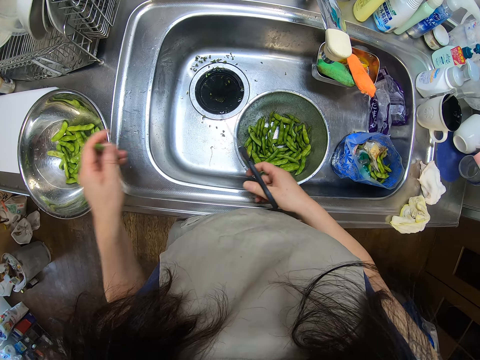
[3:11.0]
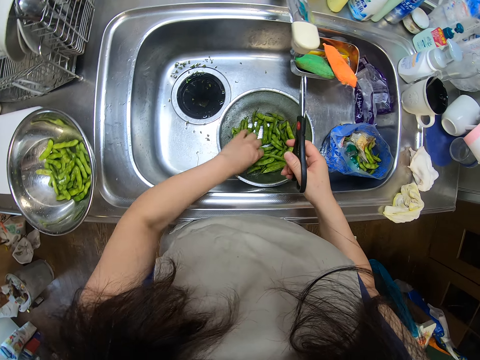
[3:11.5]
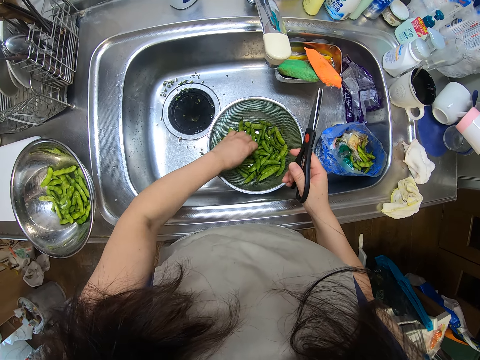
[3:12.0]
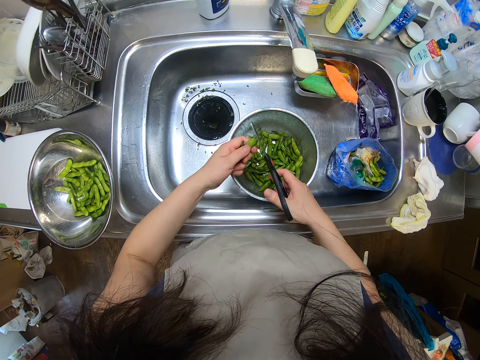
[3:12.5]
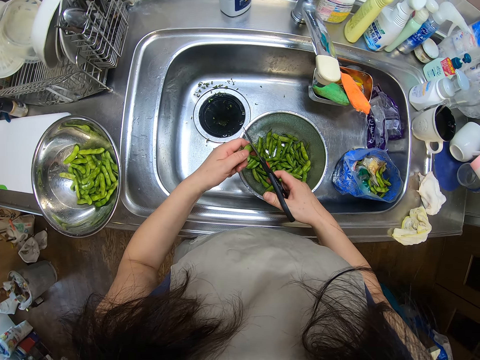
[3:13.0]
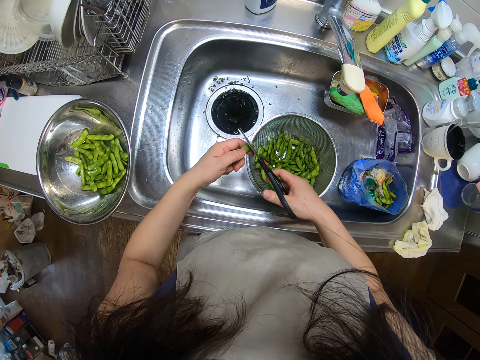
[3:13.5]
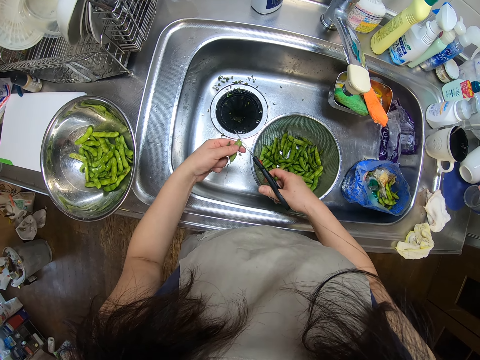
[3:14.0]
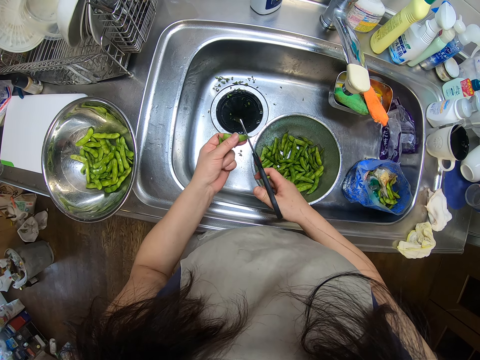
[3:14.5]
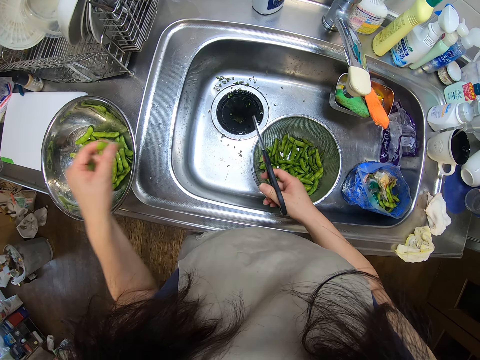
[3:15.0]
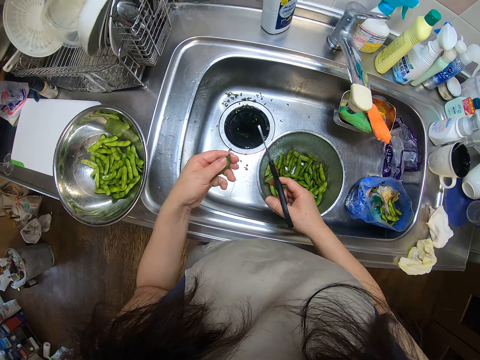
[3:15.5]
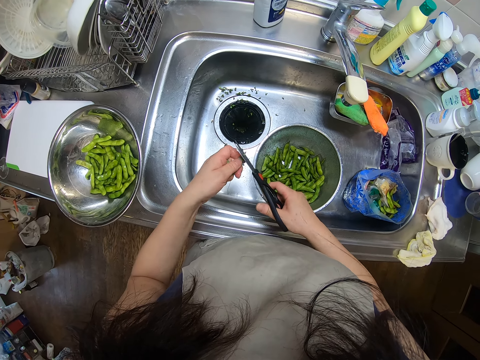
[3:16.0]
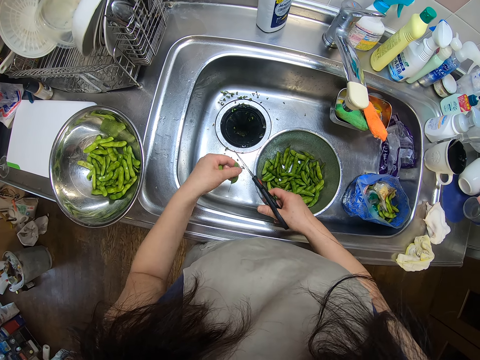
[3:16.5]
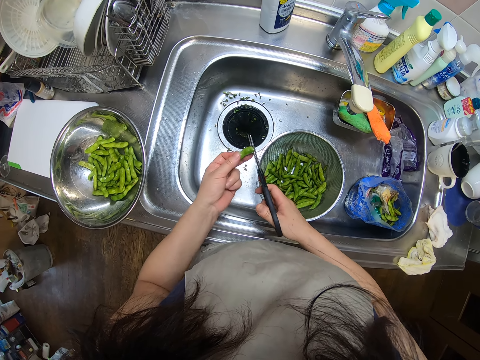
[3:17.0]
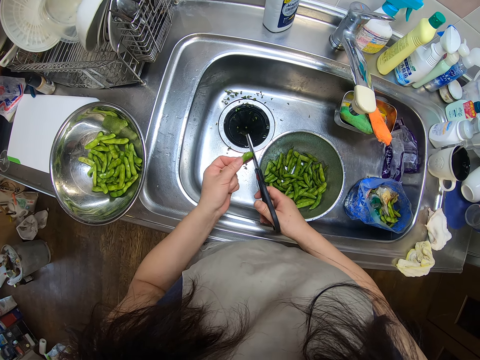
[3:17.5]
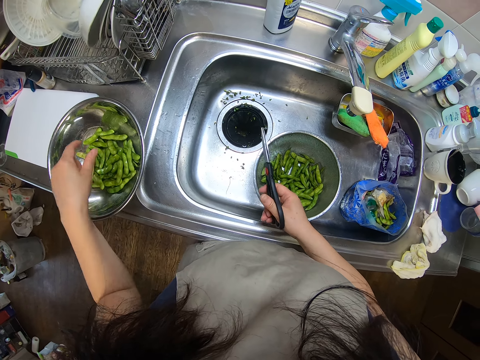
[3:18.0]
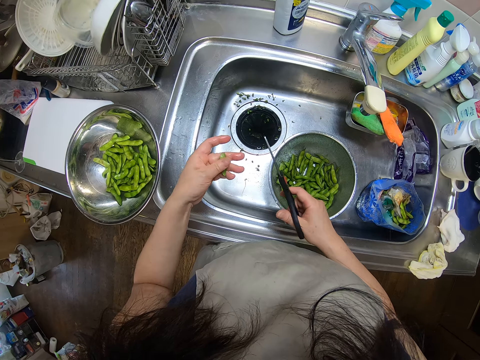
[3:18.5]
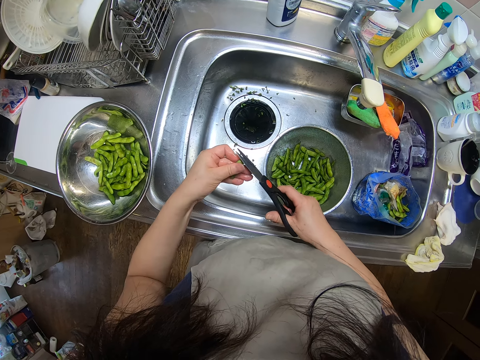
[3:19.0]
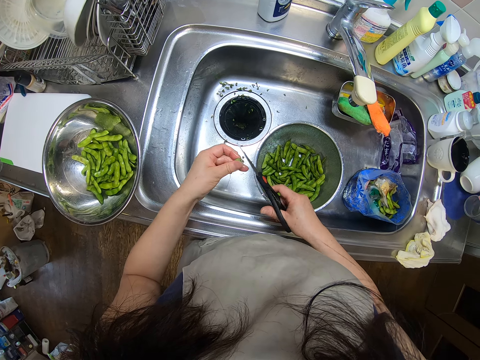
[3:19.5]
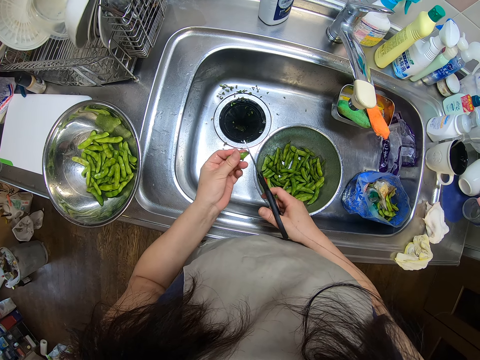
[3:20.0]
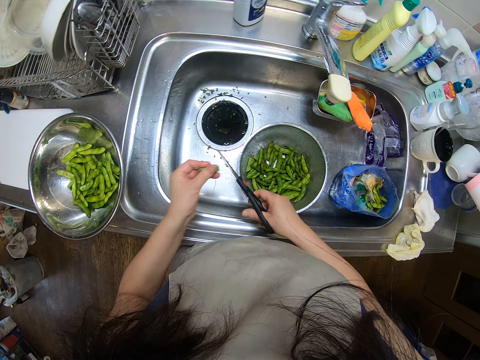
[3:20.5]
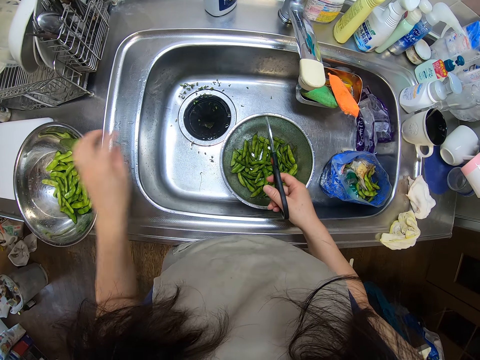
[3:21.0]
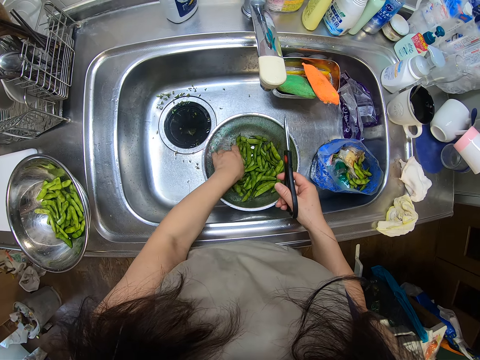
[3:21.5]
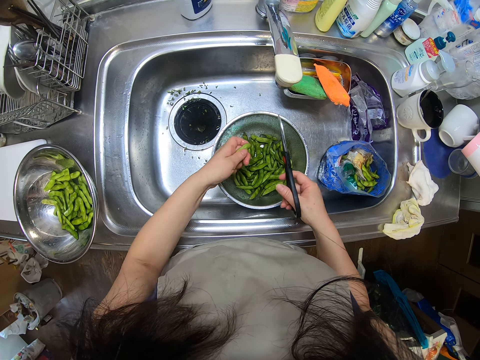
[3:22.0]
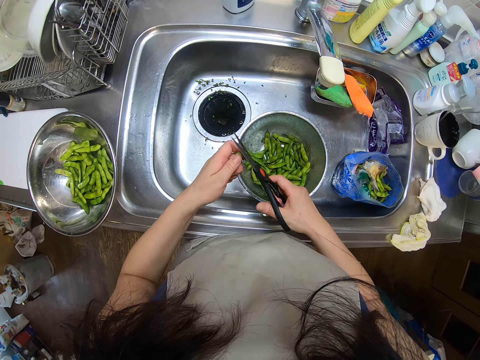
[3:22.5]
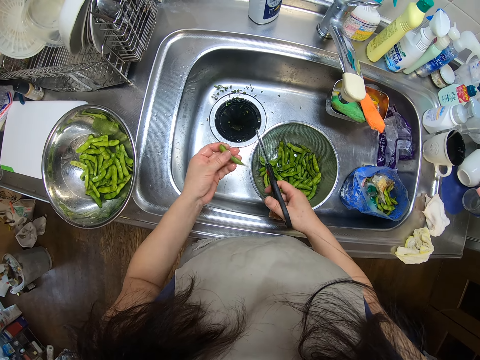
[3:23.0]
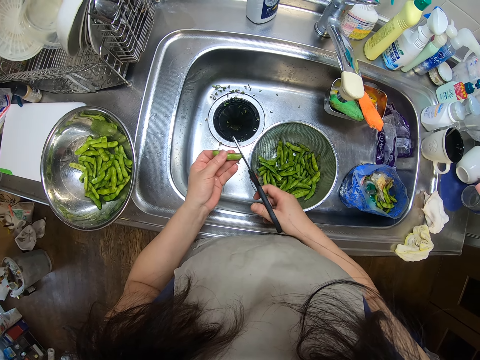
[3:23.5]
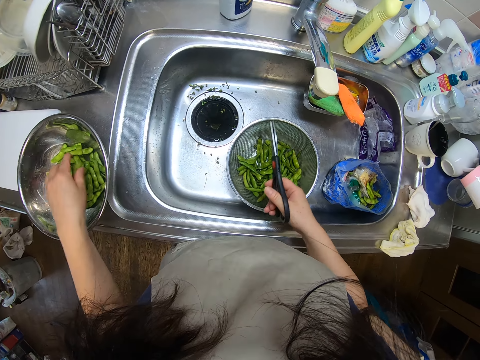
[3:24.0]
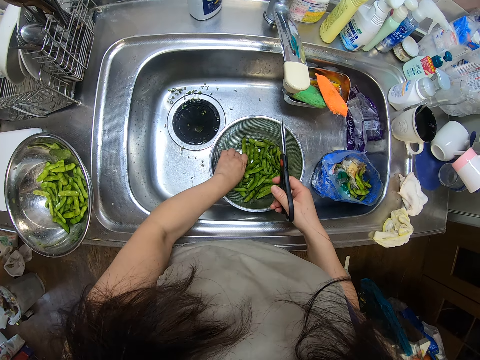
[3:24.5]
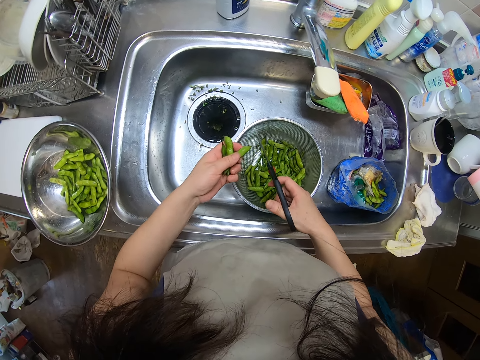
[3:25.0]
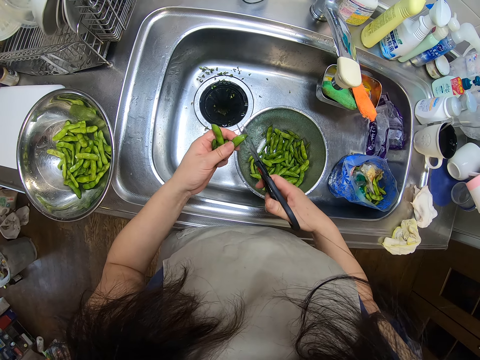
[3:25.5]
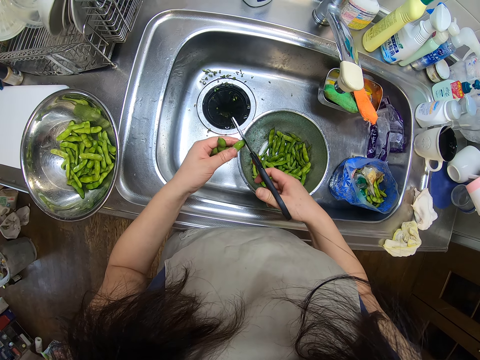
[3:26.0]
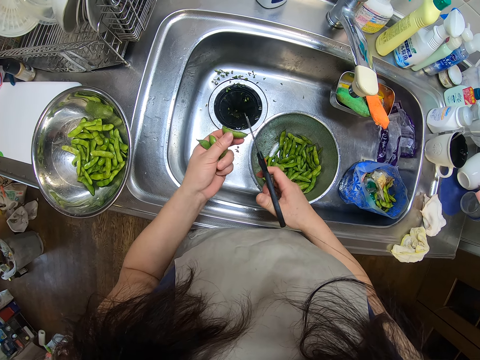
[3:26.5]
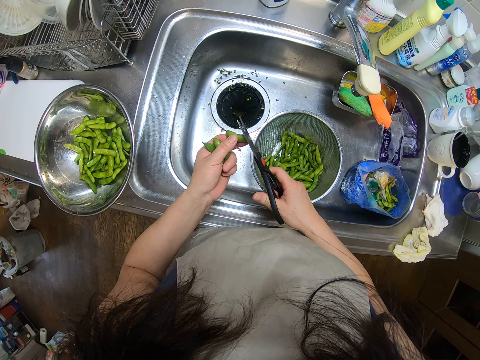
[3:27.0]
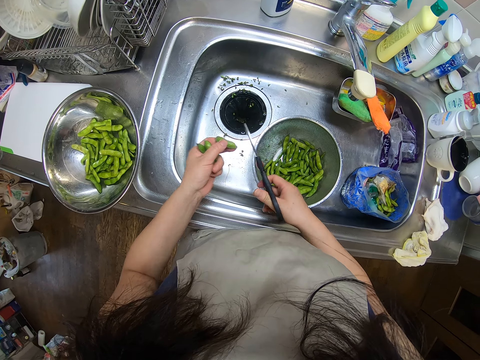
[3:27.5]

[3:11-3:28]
The camera wearer drops the bean in the bowl on the kitchen sink with her left hand. She picks the green beans from the sieve in the kitchen sink with her left hand. She cuts the edges of the green bean with the scissors in her right hand. She drops the bean in the bowl on the kitchen sink with her left hand. She cuts the edges of the green bean with the scissors in her right hand. She drops the bean in the bowl on the kitchen sink with her left hand. She cuts the edges of the green bean with the scissors in her right hand. She drops the bean in the bowl on the kitchen sink with her left hand. She picks the green bean from the sieve in the kitchen sink with her left hand. She cuts the edges of the green bean with the scissors in her right hand. She drops the bean in the bowl on the kitchen sink with her left hand. She picks the green beans from the sieve in the kitchen sink with her left hand. She cuts the edges of the green bean with the scissors in her right hand.

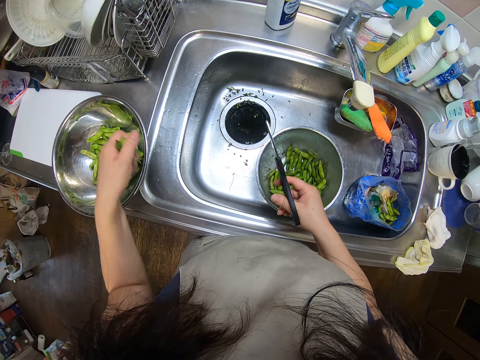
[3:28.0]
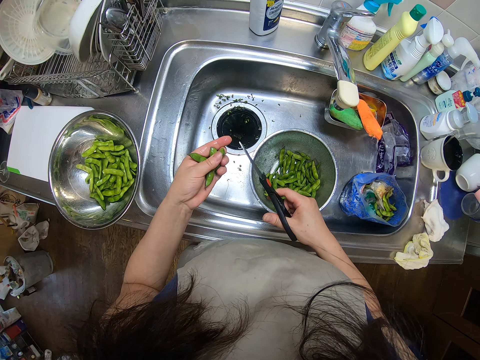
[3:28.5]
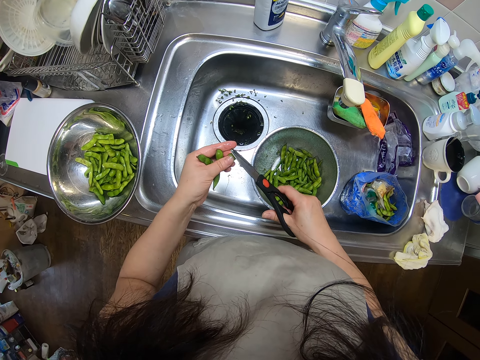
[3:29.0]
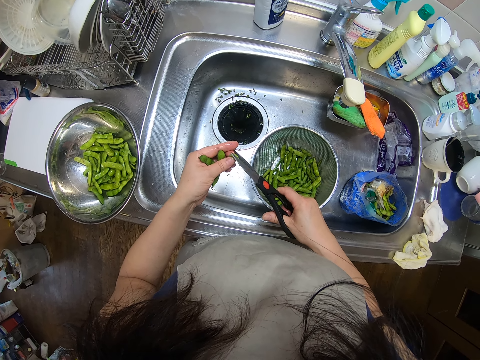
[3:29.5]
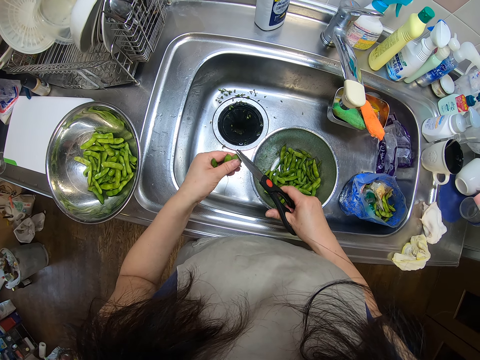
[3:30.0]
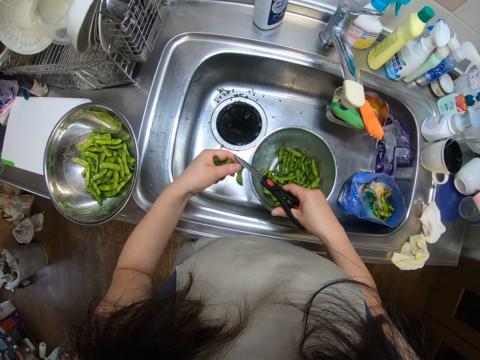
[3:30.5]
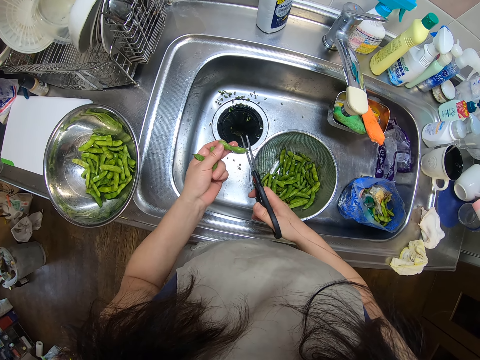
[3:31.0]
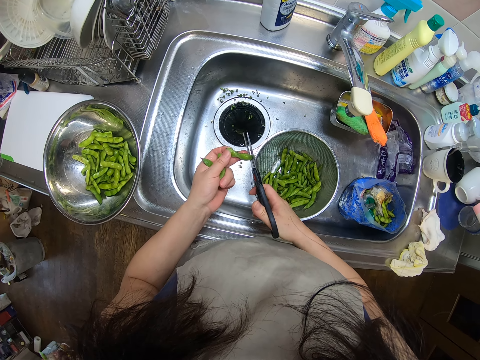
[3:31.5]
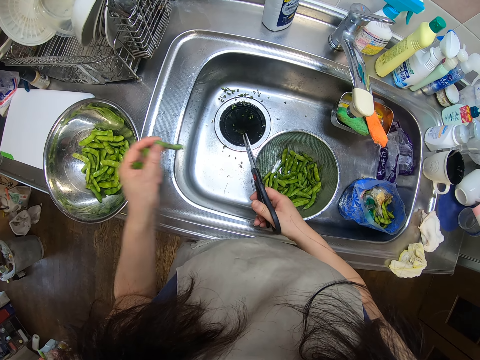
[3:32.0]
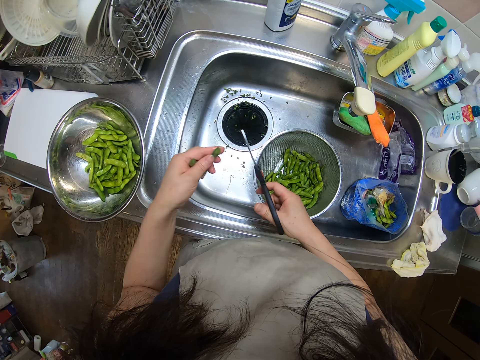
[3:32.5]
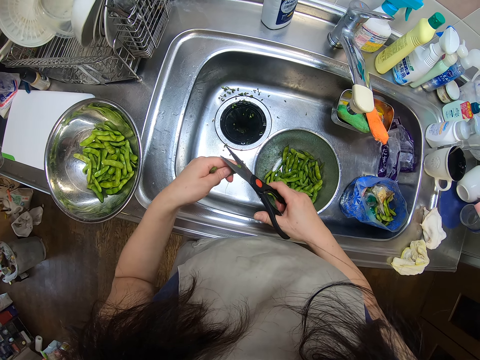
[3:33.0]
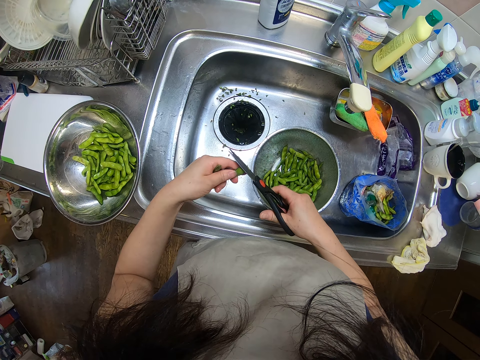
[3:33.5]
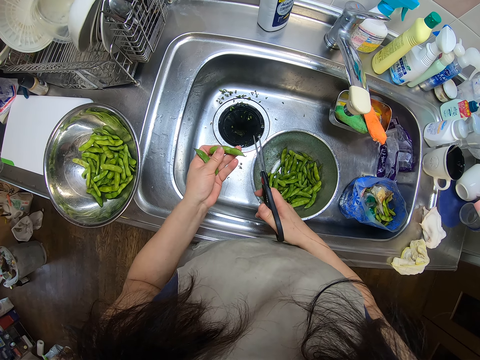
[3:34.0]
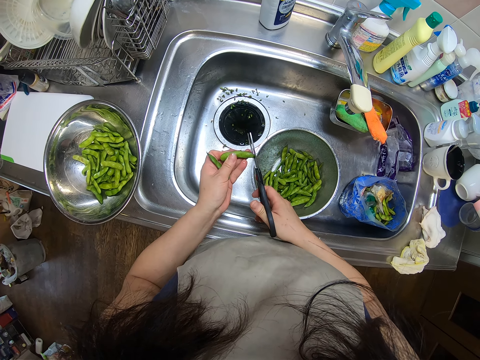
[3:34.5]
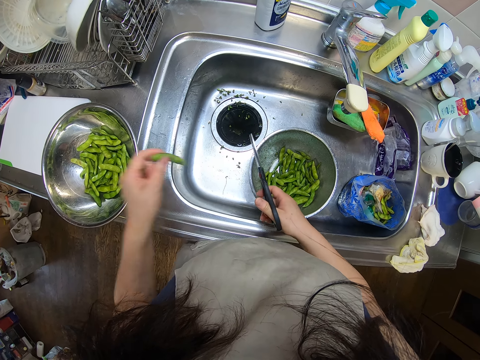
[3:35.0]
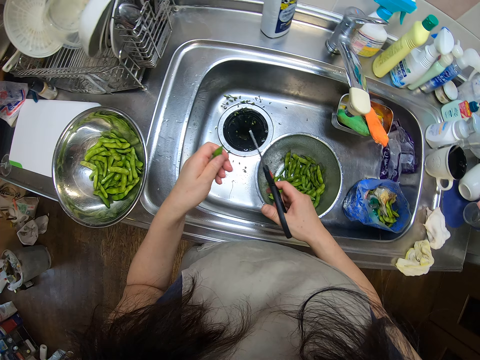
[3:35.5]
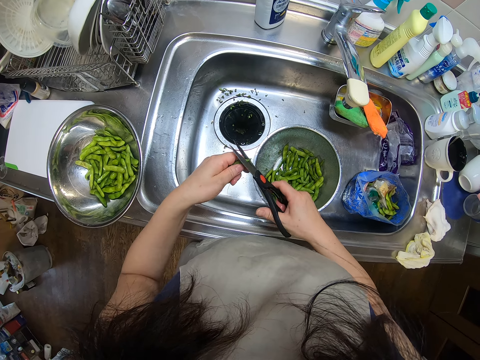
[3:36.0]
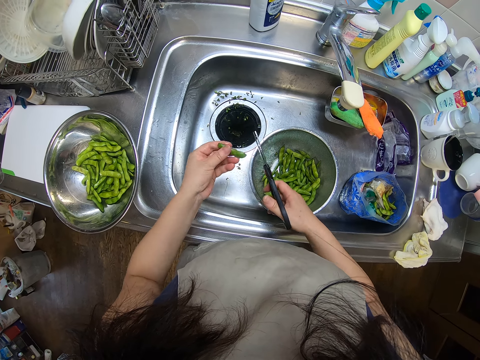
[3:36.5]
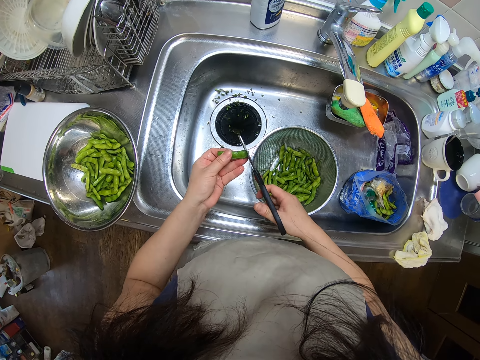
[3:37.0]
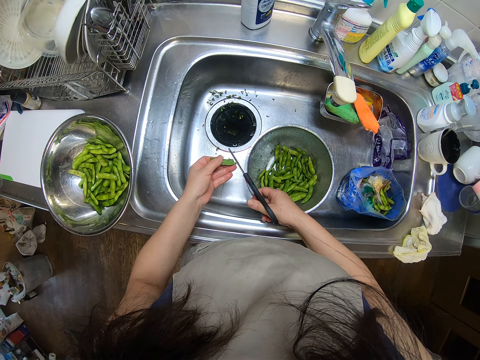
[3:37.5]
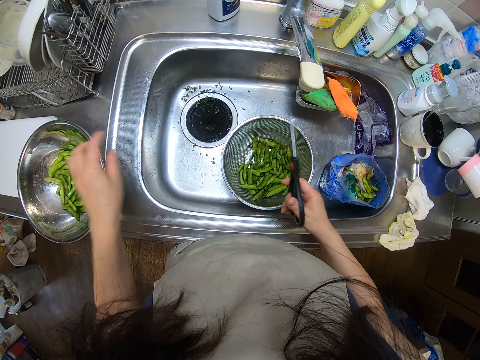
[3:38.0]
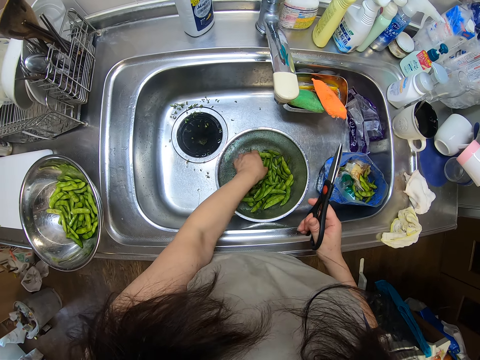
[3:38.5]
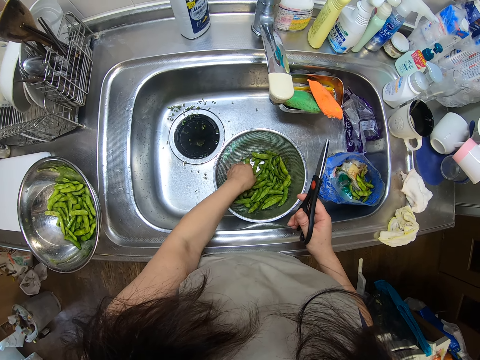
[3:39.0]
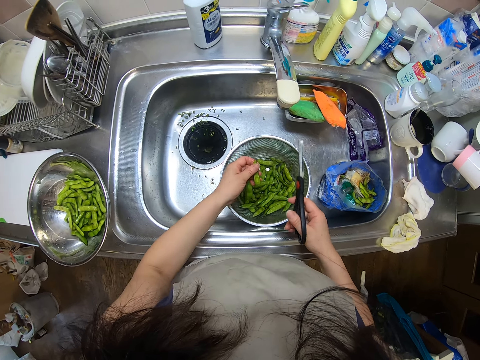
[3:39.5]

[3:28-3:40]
The camera wearer drops the bean in the bowl on the kitchen sink with her left hand. She cuts the edges of the green bean with the scissors in her right hand. She drops the bean in the bowl on the kitchen sink with her left hand. She cuts the edges of the green bean with the scissors in her right hand. She drops the bean in the bowl on the kitchen sink with her left hand. She cuts the edges of the green bean with the scissors in her right hand. She drops the bean in the bowl on the kitchen sink with her left hand. She picks the green beans from the sieve in the kitchen sink with her left hand.
